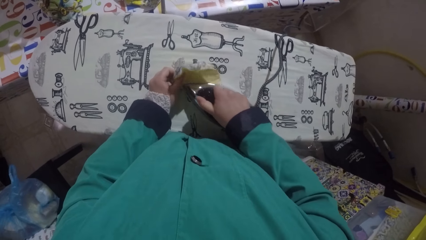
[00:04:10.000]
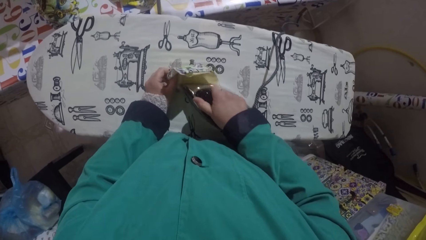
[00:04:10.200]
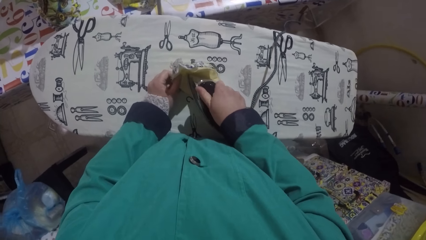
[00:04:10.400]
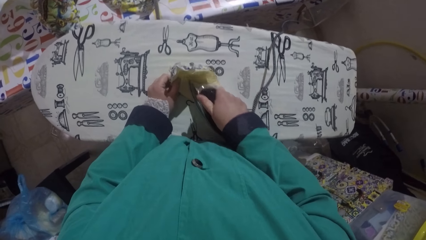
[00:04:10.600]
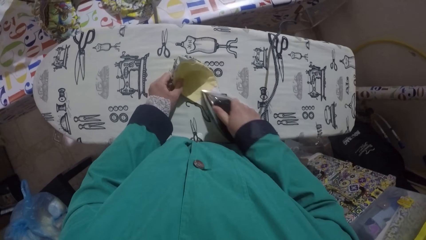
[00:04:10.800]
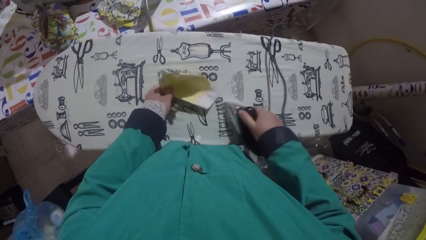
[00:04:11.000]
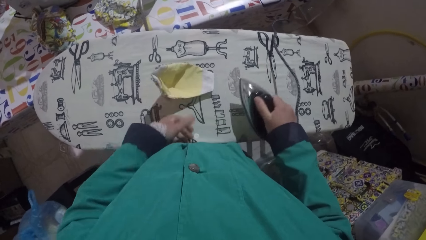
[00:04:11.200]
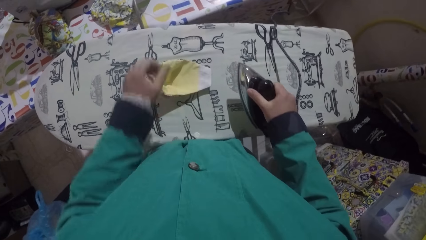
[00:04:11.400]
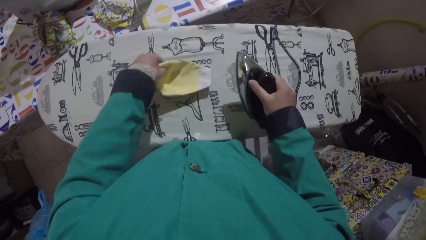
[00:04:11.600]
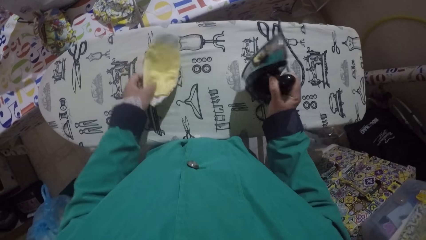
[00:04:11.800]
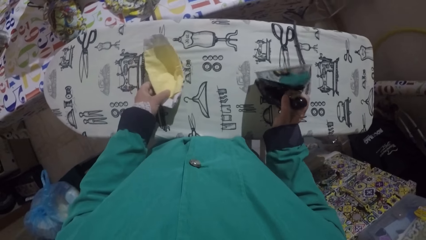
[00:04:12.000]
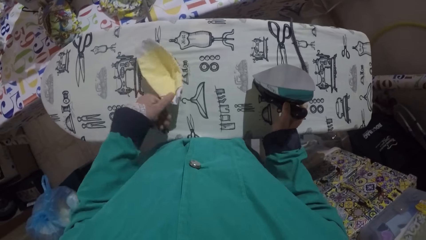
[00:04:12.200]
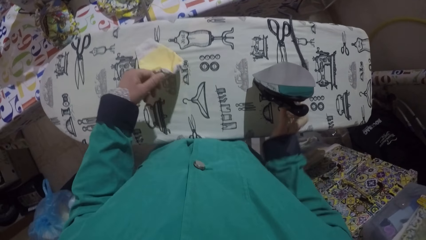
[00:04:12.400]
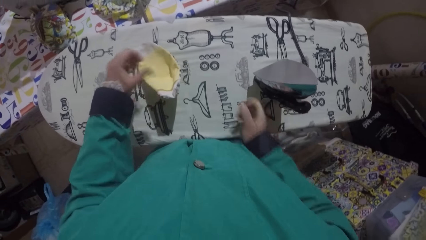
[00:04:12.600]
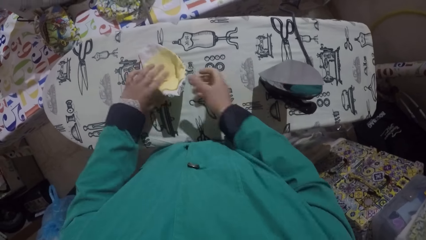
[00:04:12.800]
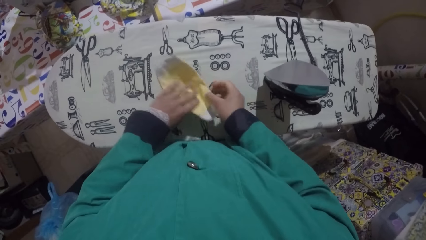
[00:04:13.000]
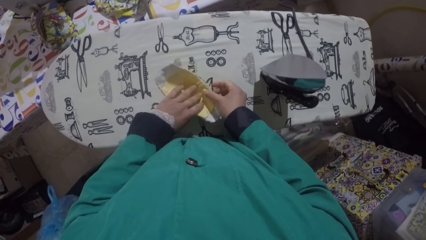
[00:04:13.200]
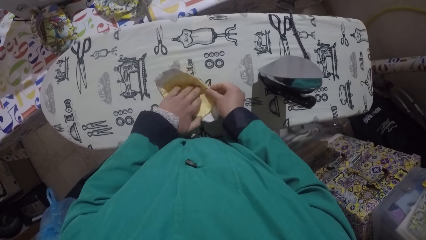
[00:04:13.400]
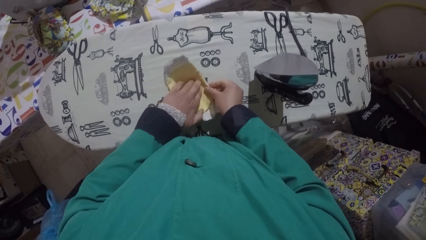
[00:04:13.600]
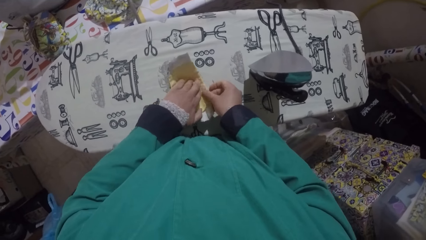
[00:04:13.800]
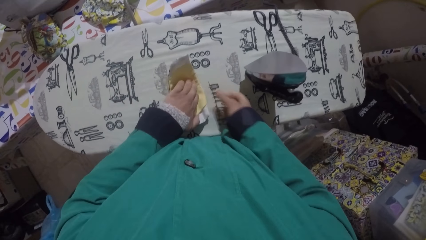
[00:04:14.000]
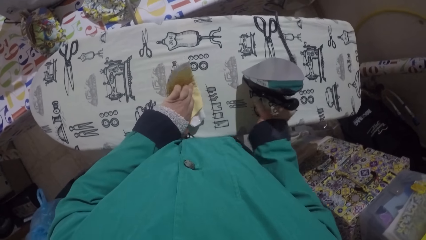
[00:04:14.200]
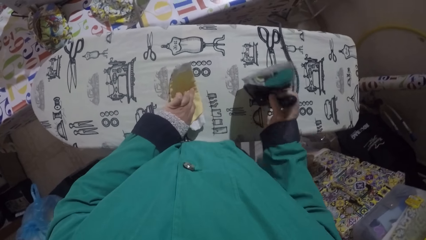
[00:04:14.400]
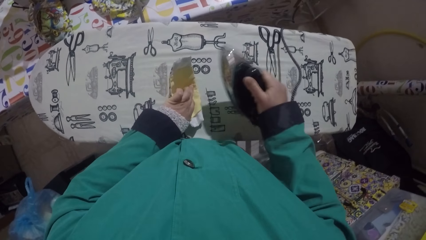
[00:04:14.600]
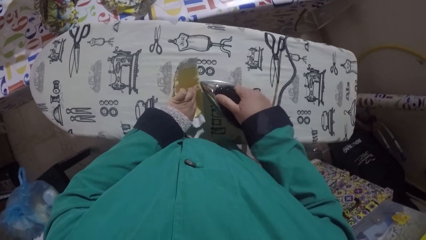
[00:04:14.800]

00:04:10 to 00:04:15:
The camera wearer places the iron box on the table. They spread the mask on the table. They hold the fabric.

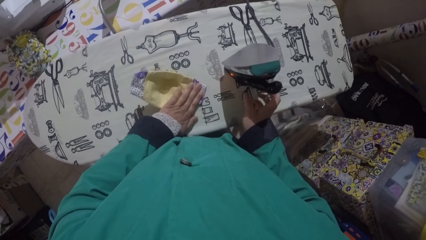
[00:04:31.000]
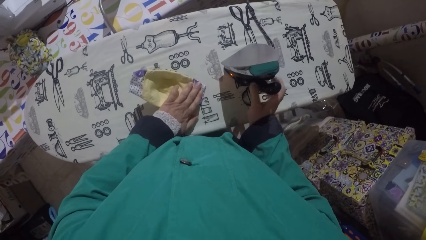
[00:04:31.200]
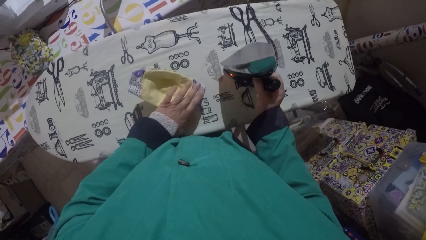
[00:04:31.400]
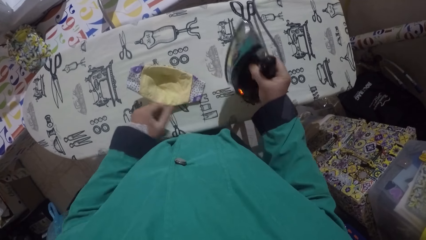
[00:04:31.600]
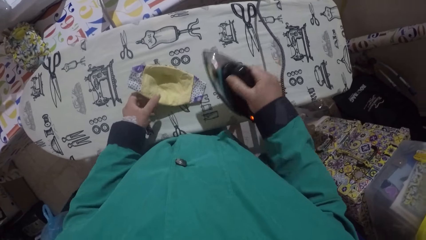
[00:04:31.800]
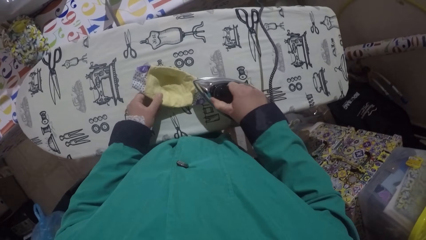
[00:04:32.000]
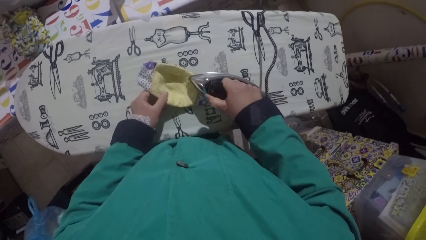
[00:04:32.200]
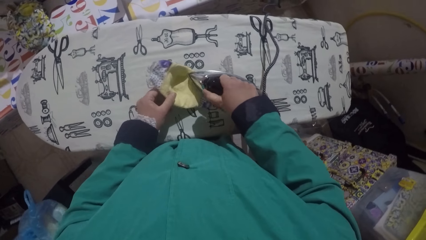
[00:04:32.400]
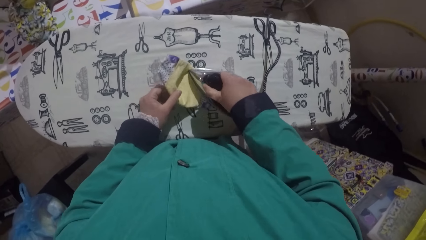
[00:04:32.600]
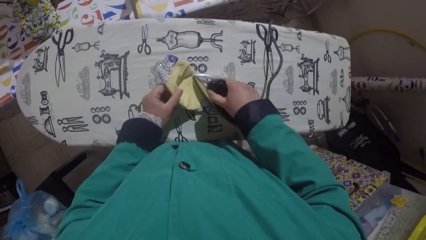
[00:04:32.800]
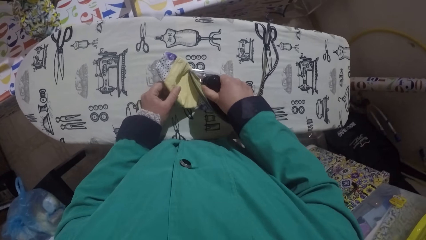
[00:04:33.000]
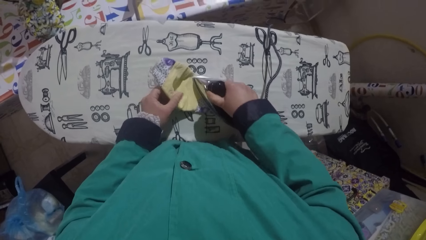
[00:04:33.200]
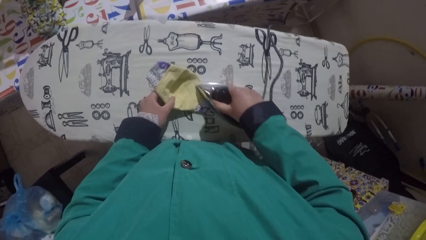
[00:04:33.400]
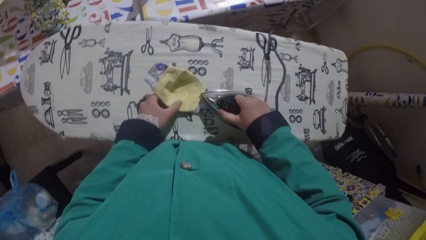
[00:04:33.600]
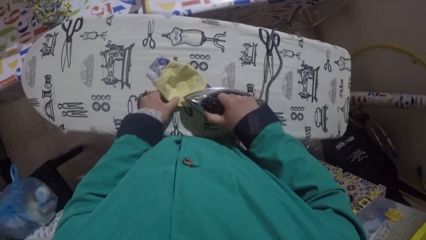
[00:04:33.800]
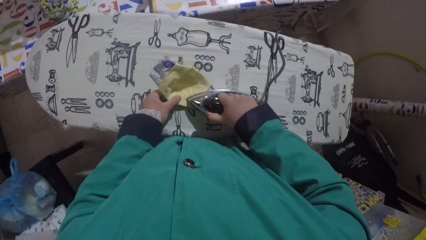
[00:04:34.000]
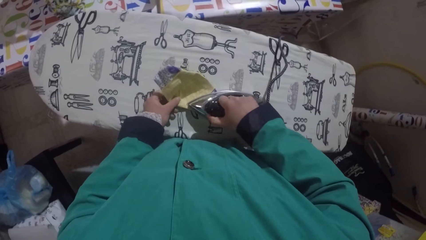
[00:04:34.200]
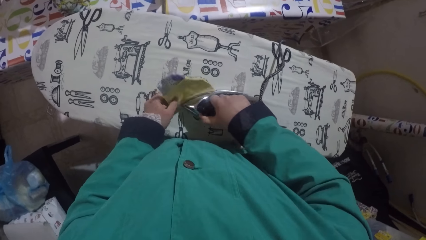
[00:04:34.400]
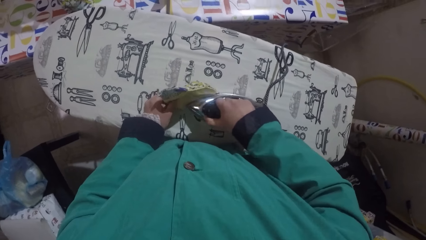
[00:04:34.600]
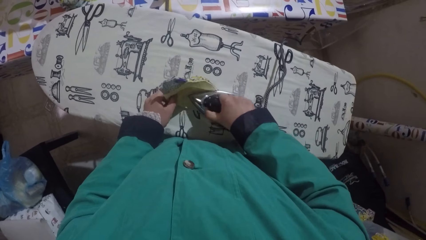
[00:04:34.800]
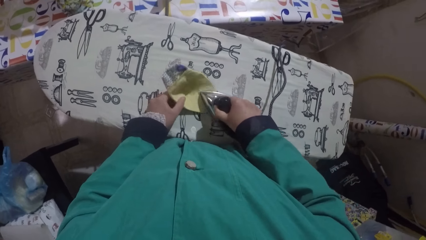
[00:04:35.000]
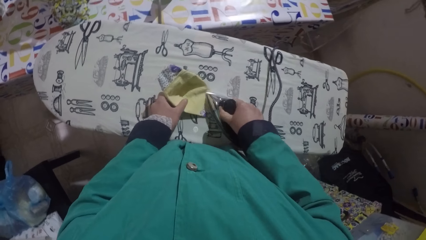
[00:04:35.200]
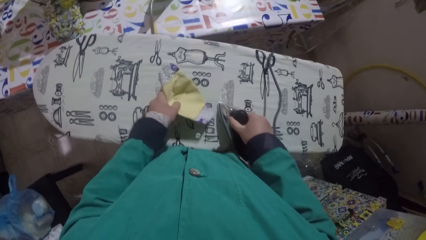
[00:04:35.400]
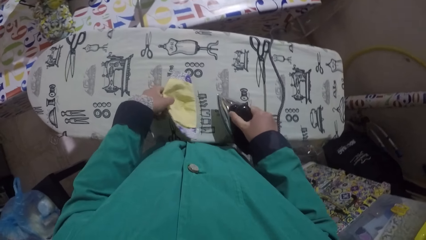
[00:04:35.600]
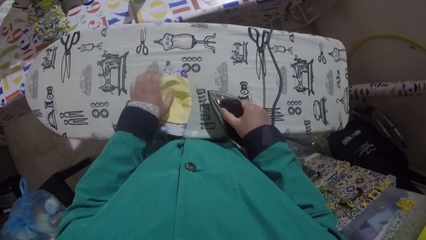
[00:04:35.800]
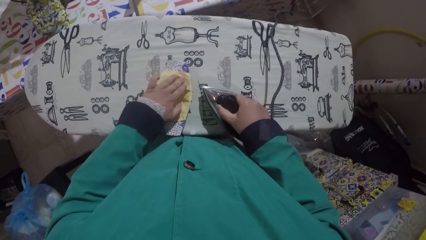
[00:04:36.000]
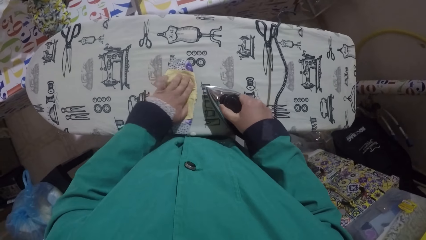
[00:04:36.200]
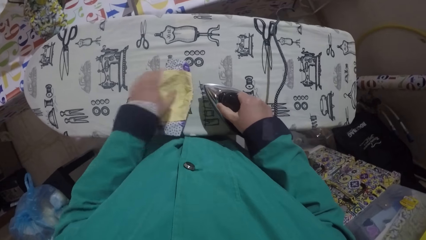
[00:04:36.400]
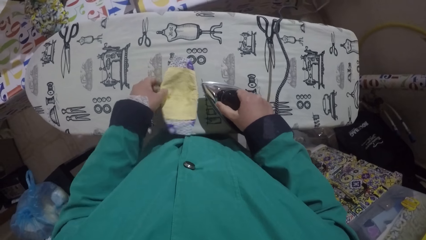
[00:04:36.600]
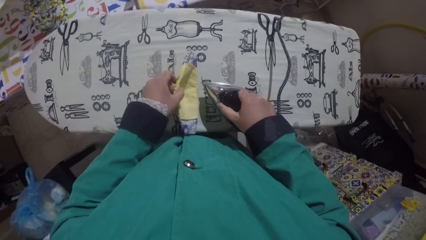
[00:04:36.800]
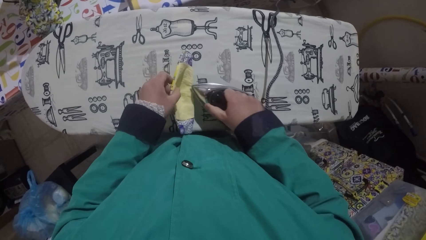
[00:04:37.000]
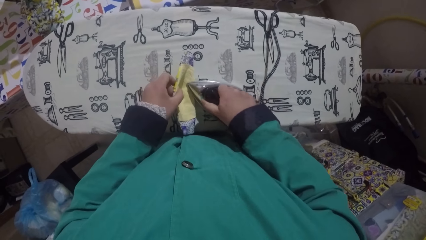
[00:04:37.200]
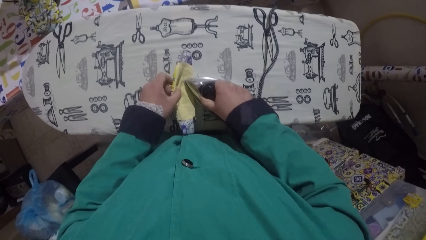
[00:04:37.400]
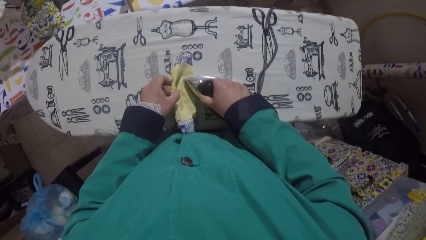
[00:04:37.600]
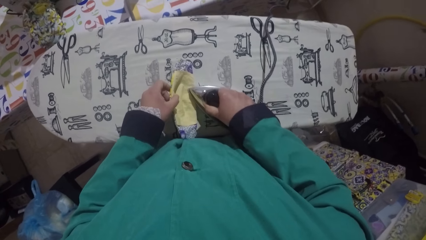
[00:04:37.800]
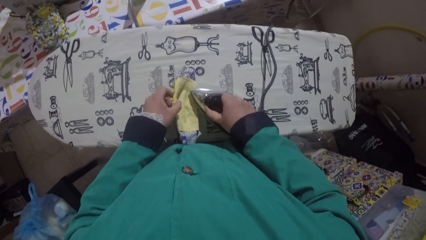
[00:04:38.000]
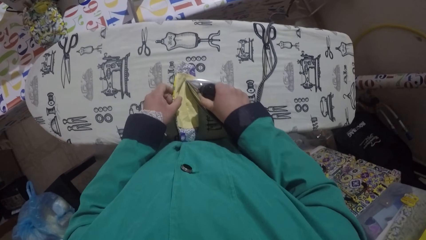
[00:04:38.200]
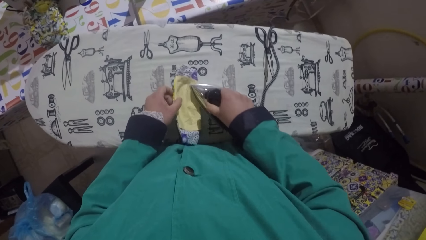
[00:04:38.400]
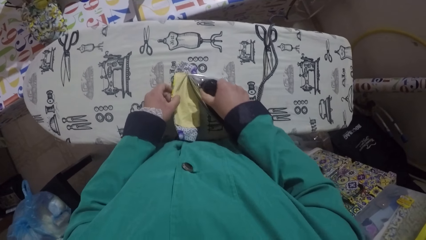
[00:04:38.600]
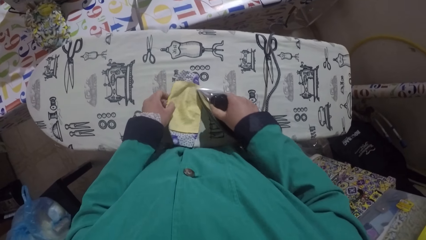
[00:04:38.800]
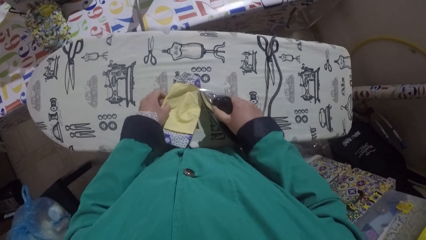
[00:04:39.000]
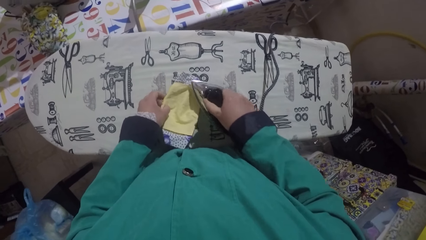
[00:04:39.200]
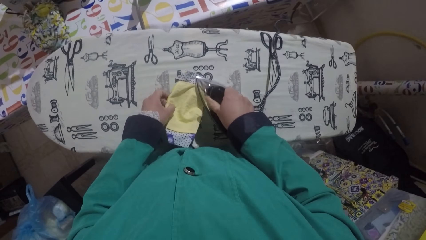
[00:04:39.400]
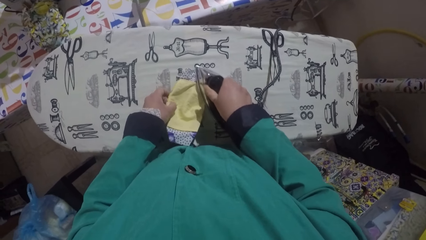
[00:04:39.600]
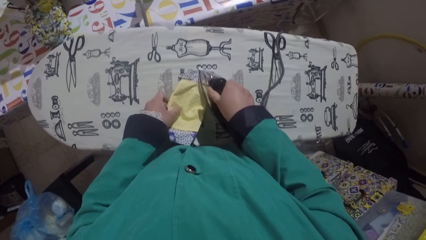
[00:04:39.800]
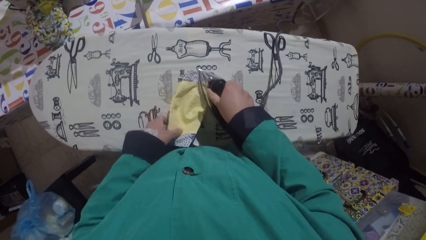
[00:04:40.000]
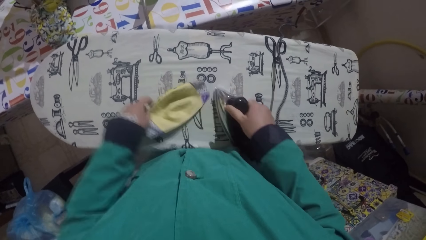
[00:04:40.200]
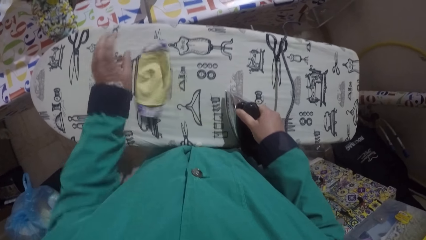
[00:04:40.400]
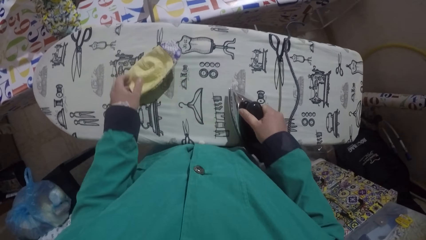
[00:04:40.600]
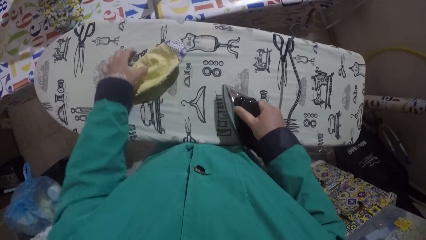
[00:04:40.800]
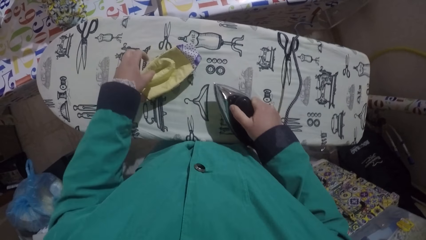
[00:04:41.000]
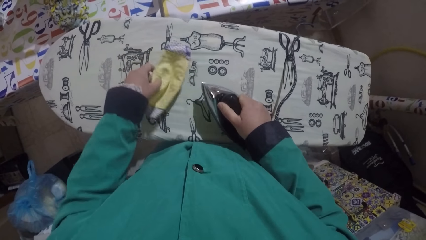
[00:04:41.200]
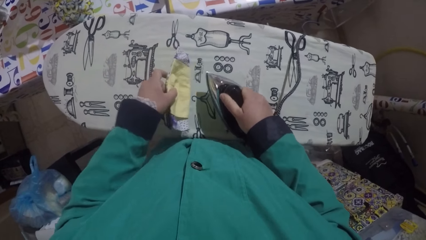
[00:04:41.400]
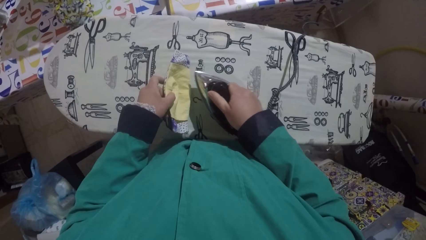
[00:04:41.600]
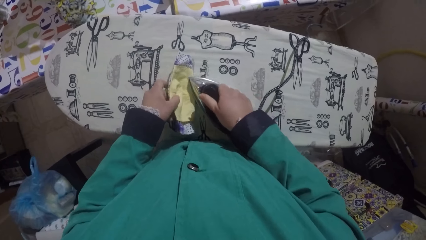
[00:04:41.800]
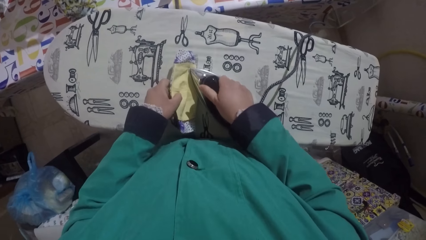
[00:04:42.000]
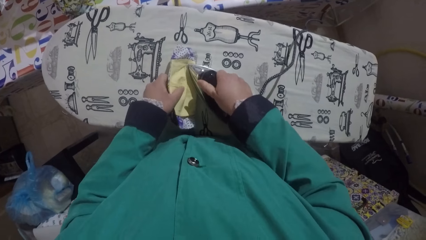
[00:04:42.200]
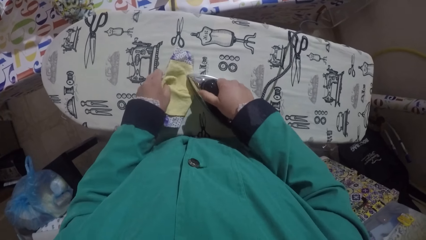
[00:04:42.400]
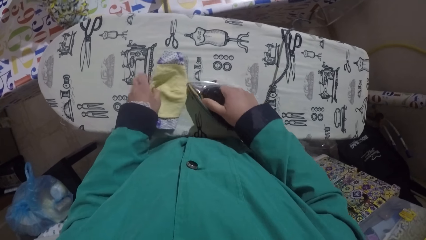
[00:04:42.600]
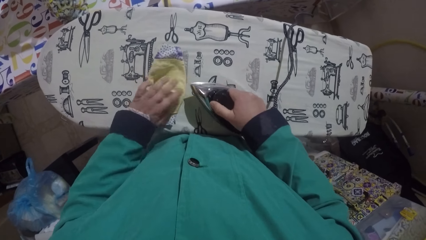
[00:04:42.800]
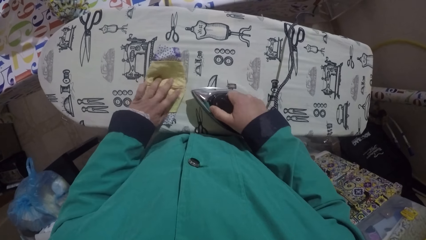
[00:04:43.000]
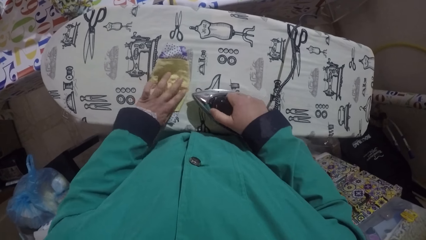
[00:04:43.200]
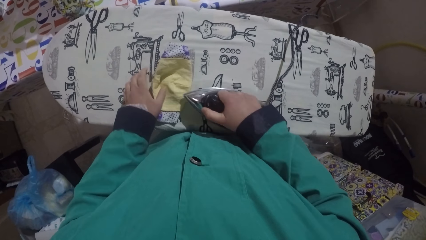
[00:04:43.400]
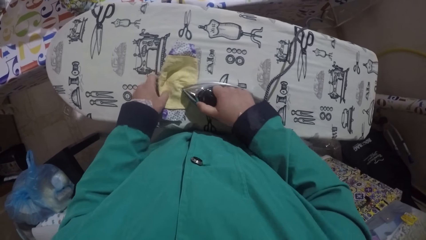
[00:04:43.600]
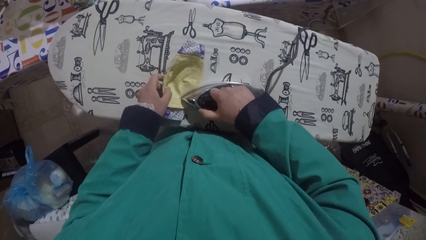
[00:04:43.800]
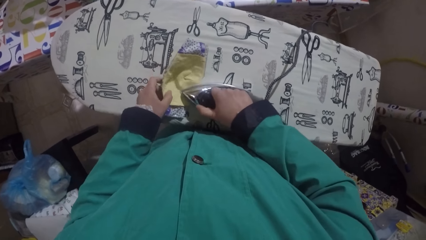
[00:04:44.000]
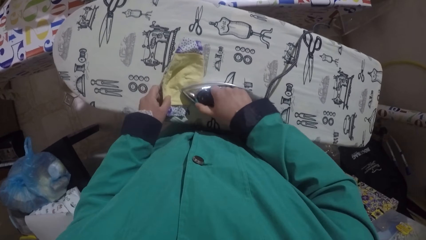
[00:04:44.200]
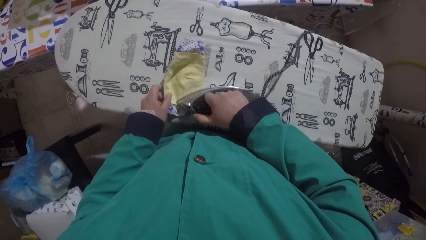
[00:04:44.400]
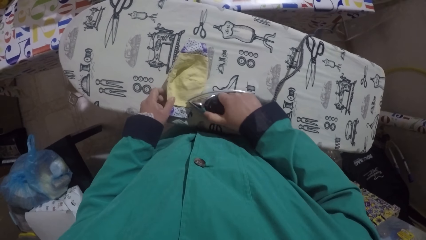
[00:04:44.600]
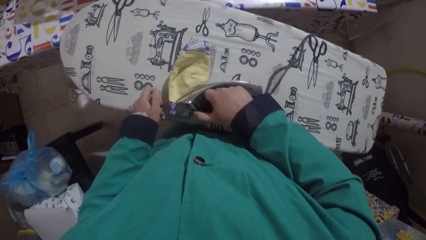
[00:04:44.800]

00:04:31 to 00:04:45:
The camera wearer irons the fabric.
